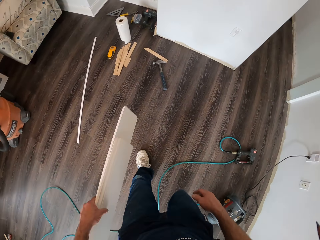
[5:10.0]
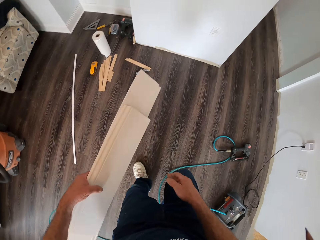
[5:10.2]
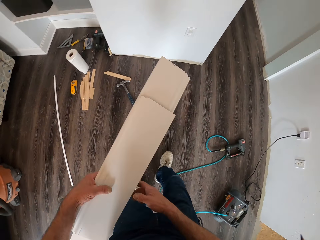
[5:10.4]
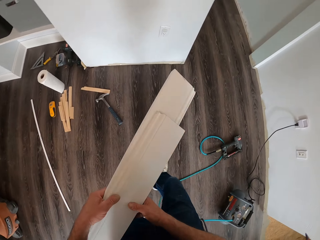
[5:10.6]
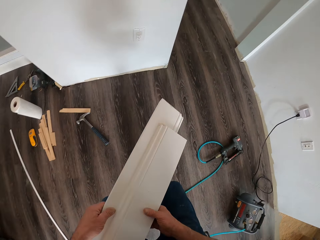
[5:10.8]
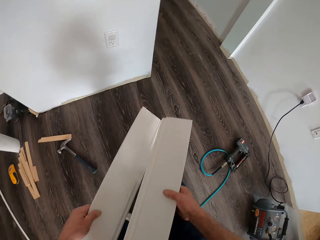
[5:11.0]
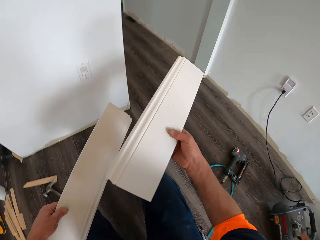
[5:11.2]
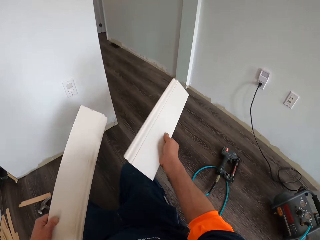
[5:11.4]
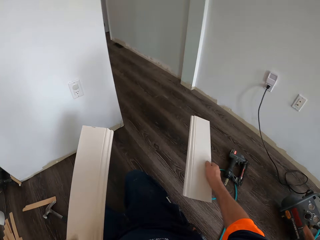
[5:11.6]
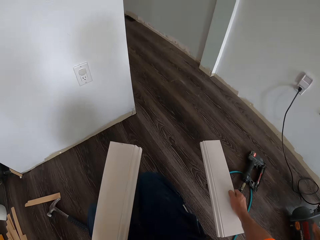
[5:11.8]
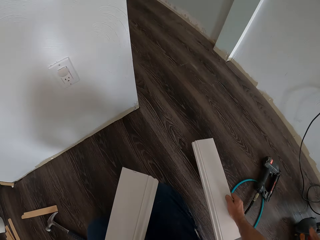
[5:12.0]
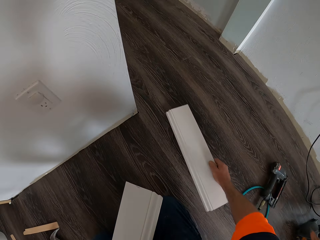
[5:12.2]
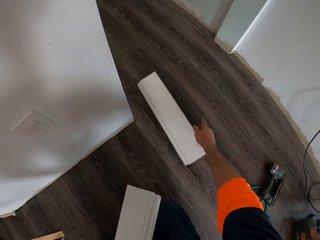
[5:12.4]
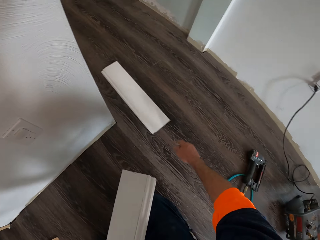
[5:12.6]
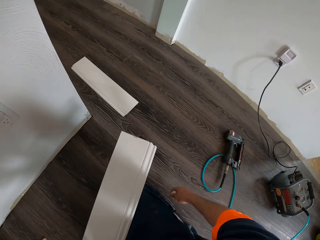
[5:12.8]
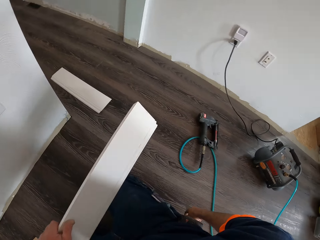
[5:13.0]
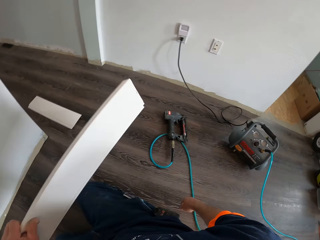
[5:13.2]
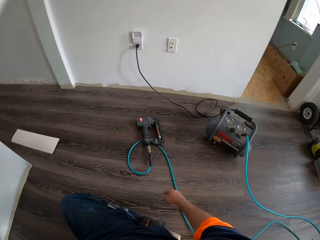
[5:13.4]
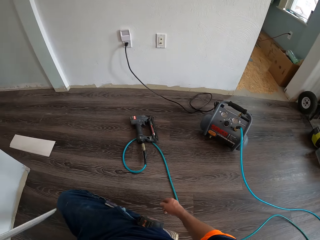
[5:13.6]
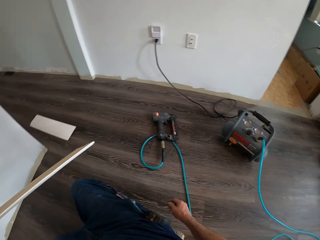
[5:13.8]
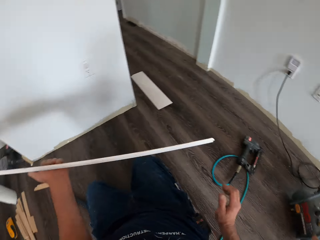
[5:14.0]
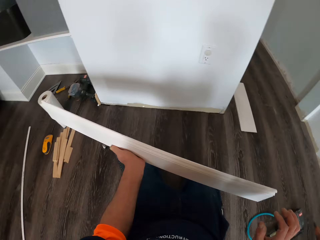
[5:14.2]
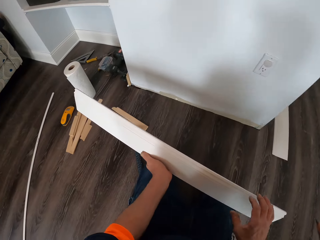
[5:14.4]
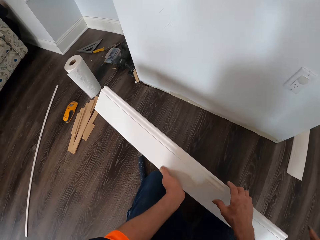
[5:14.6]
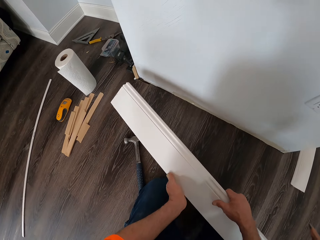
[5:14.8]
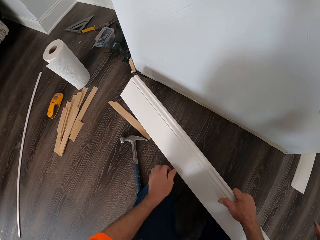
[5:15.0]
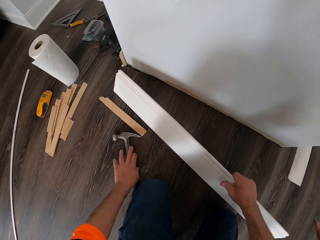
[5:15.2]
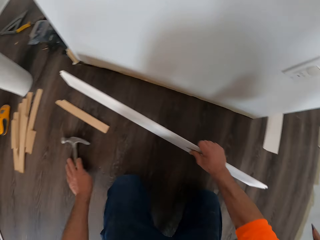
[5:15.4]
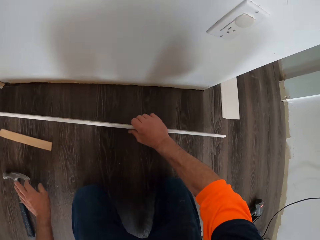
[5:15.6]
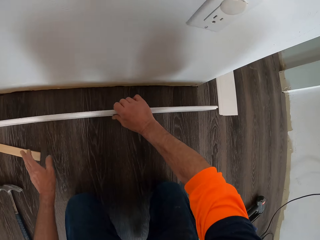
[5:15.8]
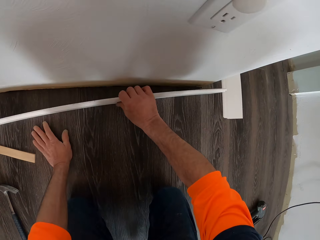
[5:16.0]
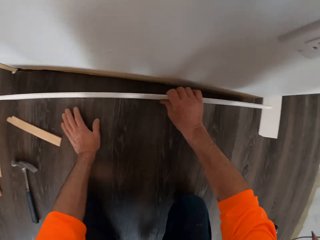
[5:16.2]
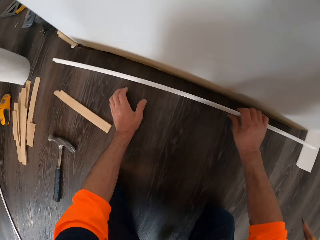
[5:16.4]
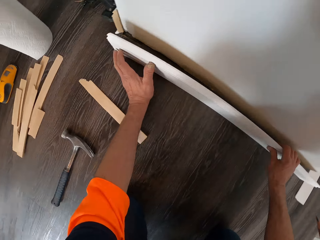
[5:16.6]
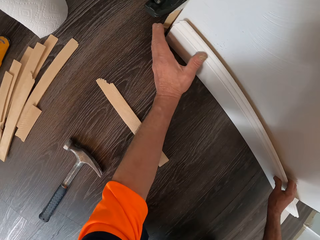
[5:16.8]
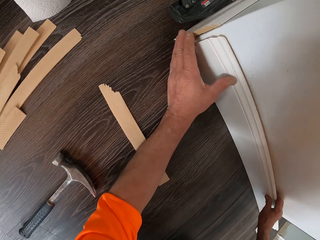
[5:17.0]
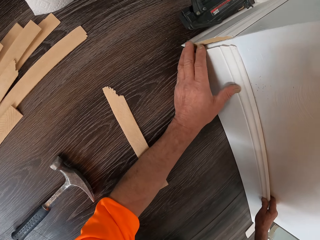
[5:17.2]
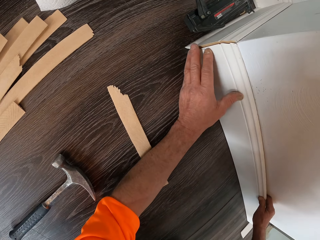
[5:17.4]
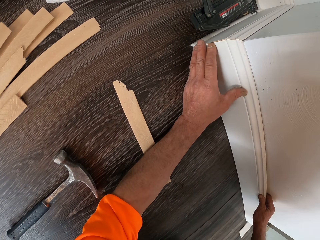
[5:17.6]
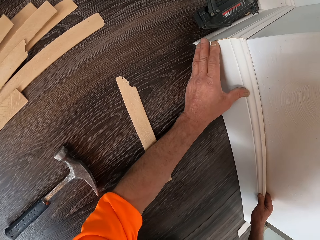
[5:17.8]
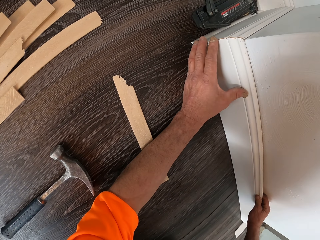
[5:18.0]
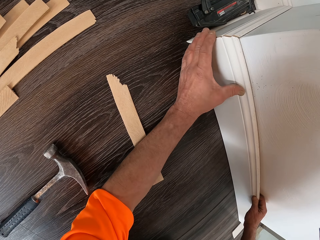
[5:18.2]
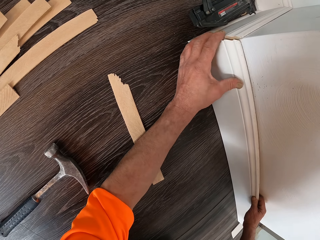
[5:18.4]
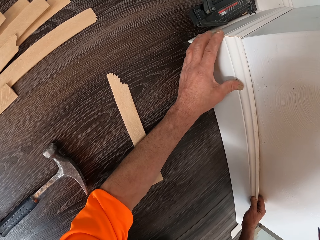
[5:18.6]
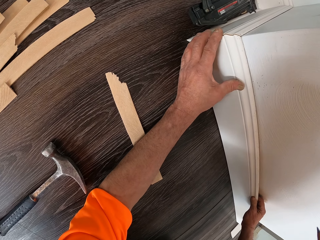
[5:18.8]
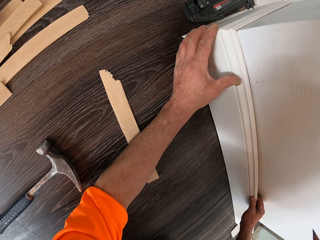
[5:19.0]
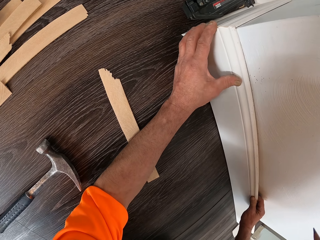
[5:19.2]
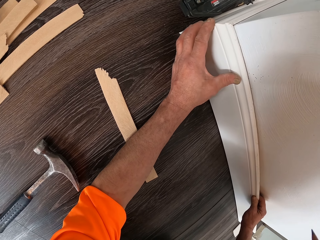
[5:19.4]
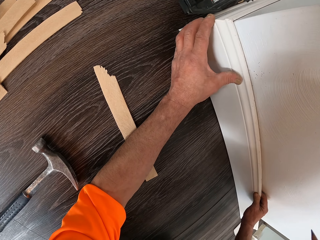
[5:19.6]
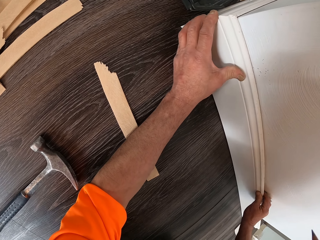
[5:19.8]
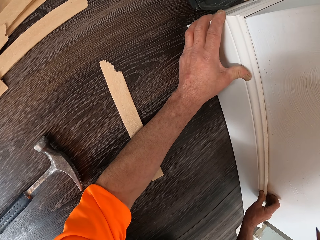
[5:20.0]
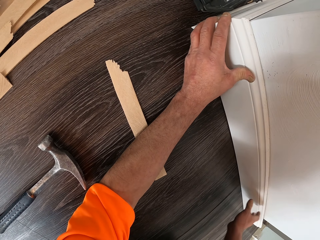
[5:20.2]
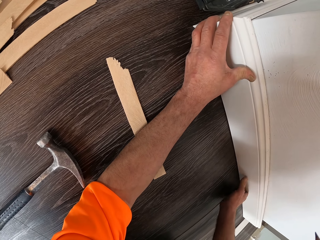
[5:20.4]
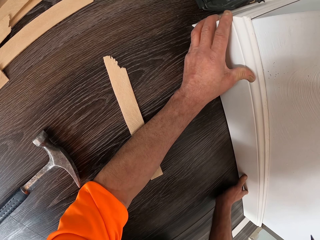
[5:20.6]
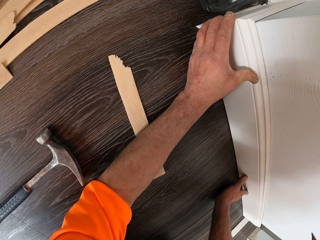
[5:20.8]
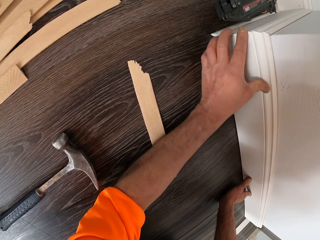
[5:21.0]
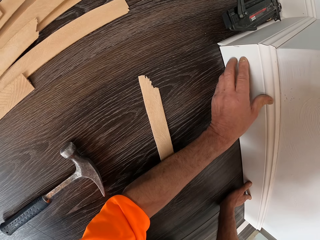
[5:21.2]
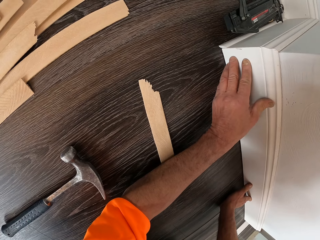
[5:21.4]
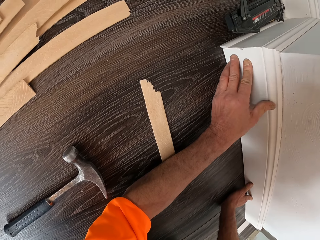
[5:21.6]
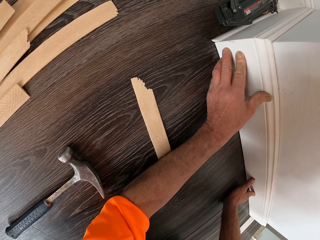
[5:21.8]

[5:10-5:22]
The camera wearer separates the pieces of wood. He bends down. He throws the first piece of wood on the floor. He moves the second piece of wood to his right hand. He places the wood against a wall and adjusts the wood against the wall.

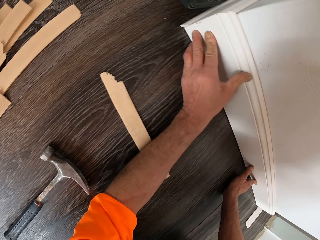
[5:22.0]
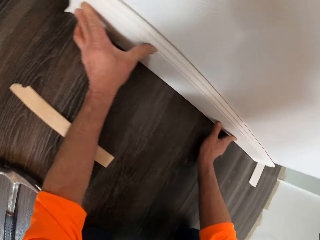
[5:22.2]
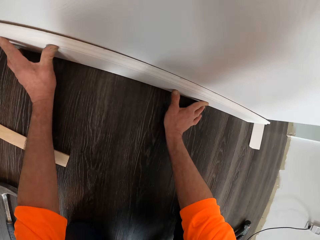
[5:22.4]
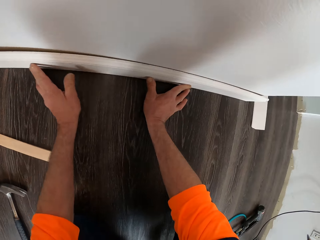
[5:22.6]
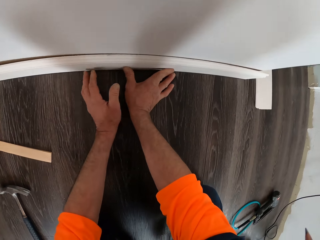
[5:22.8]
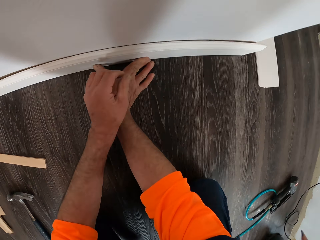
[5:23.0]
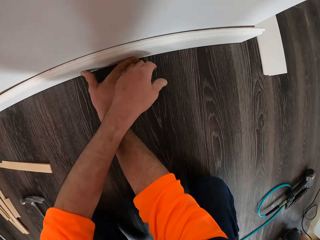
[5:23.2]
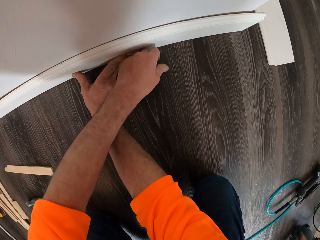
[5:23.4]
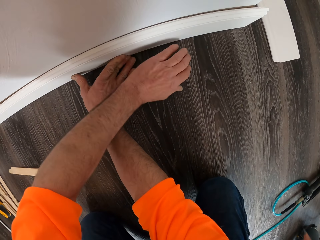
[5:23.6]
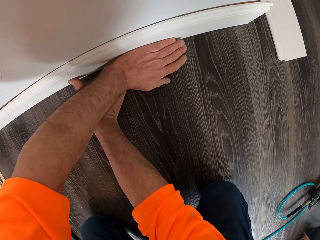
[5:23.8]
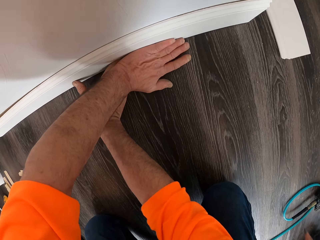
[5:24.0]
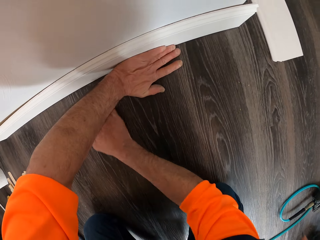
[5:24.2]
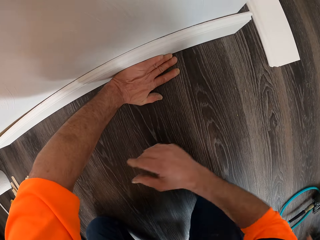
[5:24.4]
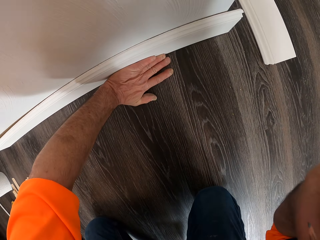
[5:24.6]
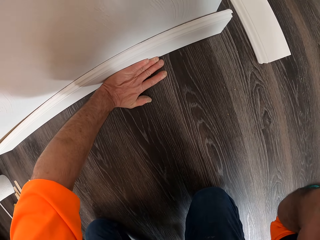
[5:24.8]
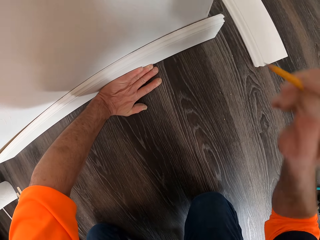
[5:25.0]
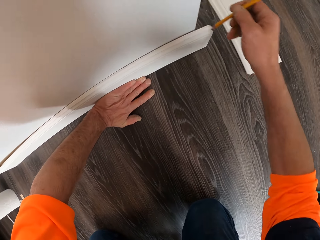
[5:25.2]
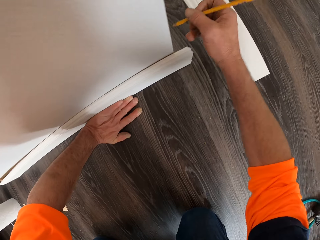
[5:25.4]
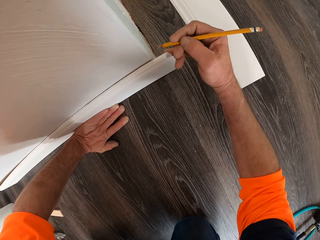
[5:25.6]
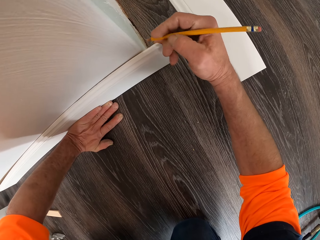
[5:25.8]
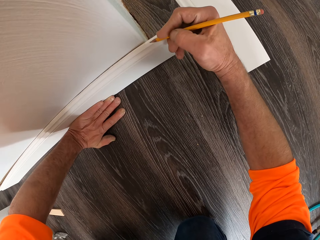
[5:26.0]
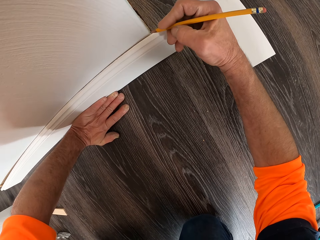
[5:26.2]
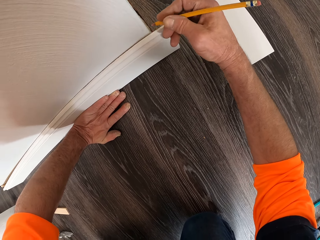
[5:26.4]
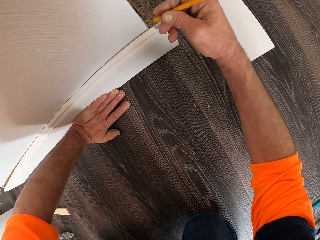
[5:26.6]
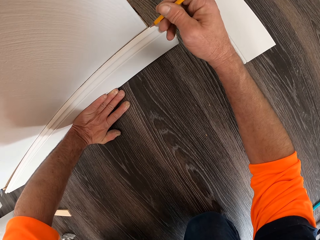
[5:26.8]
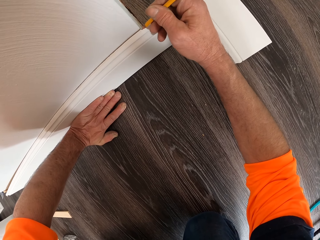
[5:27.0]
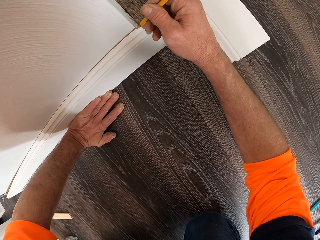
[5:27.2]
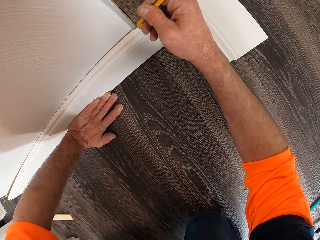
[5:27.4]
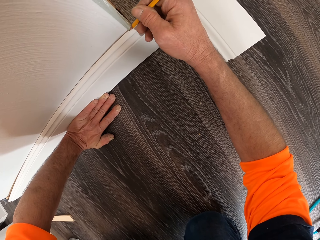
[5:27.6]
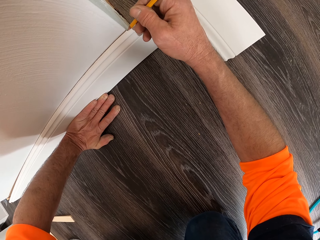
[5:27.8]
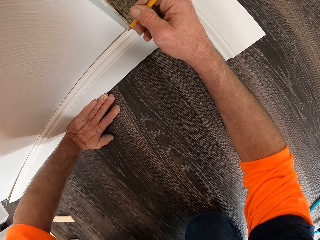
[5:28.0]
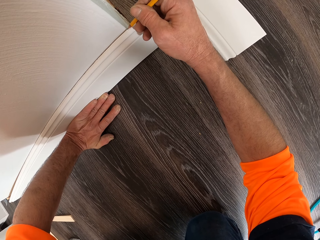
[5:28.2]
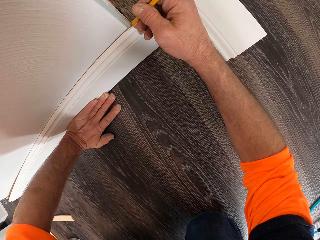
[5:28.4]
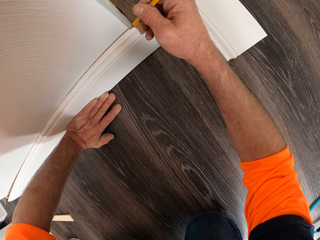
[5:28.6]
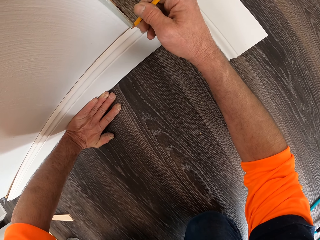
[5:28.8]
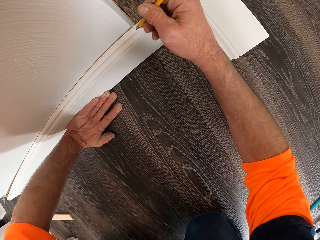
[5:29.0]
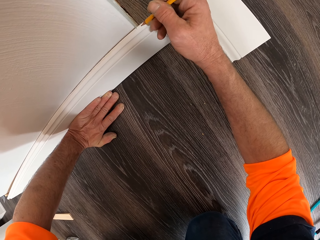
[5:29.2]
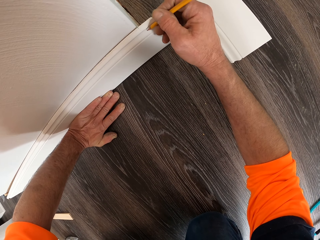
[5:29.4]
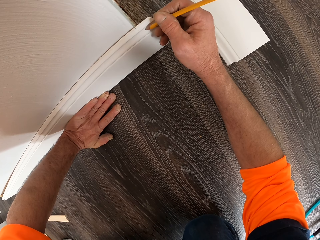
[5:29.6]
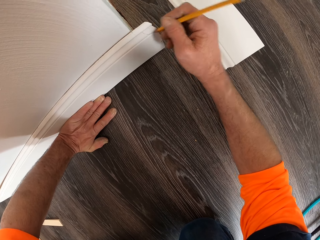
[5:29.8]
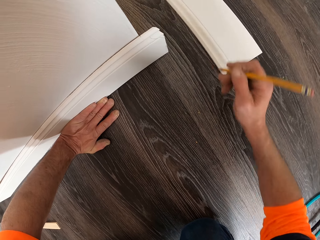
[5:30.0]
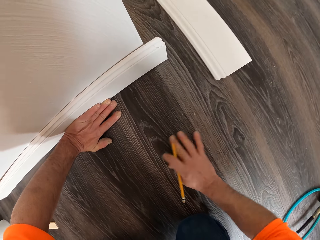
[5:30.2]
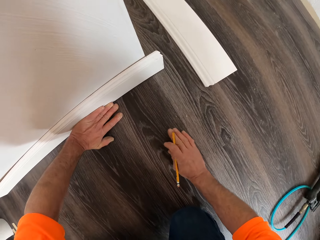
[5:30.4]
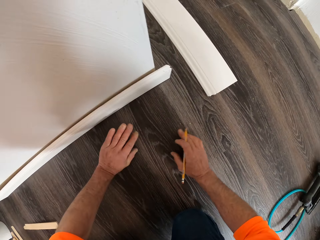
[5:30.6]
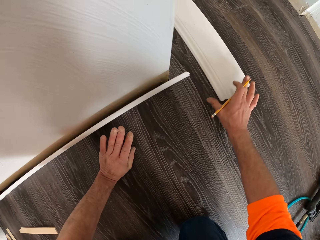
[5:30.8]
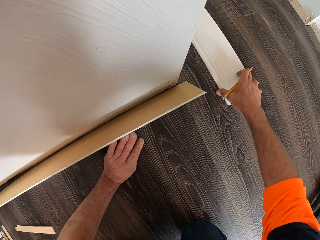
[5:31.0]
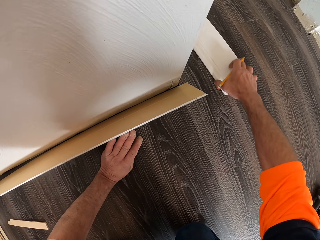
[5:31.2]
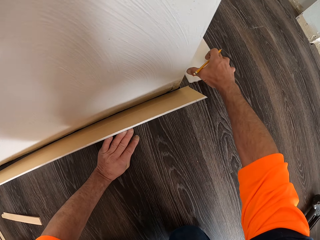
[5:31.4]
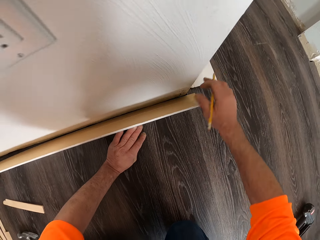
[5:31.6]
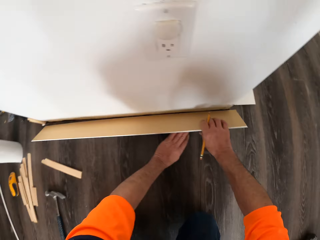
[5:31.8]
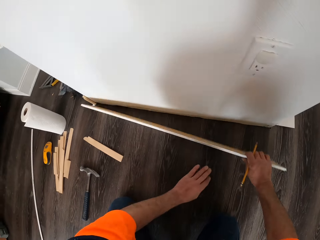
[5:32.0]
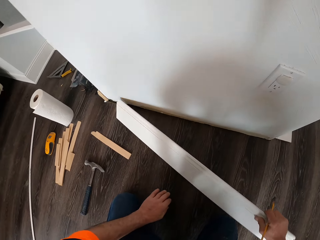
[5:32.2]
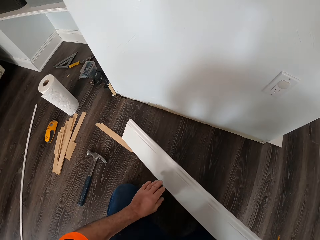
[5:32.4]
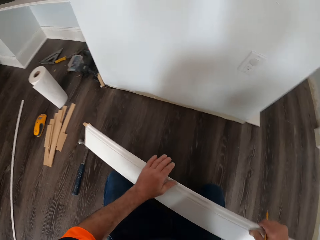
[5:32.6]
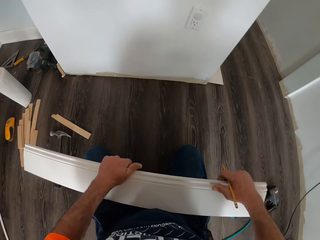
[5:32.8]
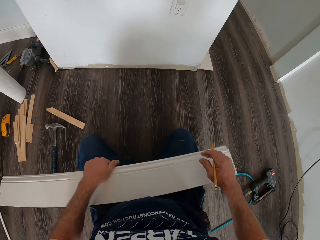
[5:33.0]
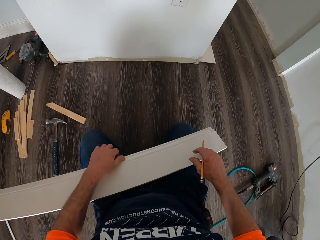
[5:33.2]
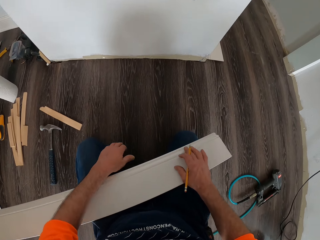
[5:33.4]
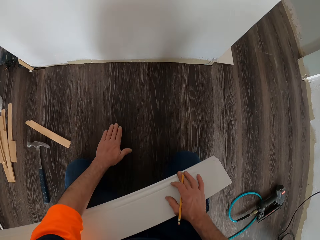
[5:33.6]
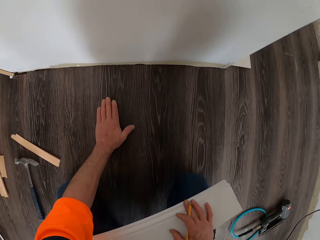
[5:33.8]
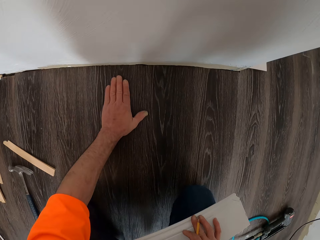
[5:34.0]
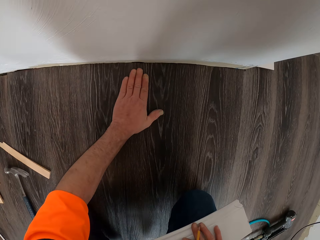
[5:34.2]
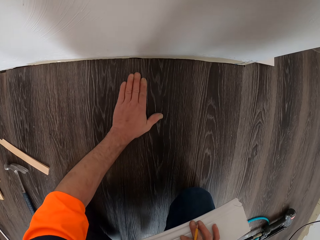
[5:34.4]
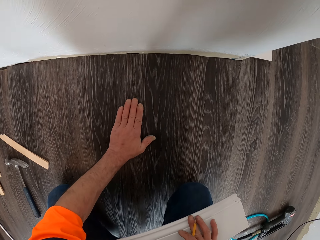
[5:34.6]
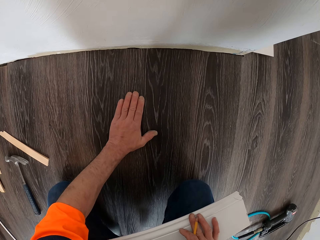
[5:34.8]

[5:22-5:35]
The camera wearer takes a pencil from behind his ear. He marks the wood with the pencil. He moves the first piece of wood on the floor. He removes the wood from the wall. He places the wood on his legs. He wipes the floor with his hand. He feels the floor with his left hand.
